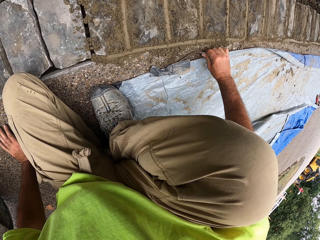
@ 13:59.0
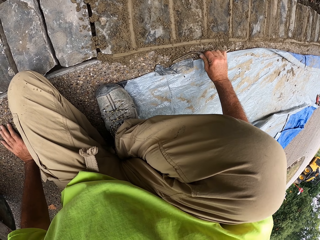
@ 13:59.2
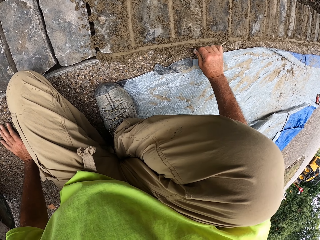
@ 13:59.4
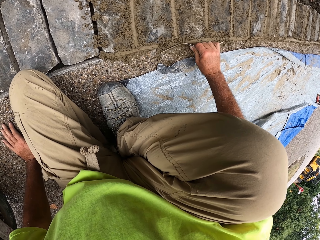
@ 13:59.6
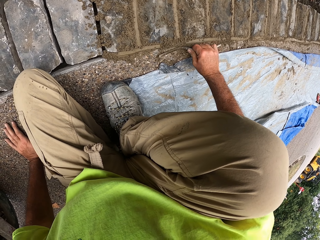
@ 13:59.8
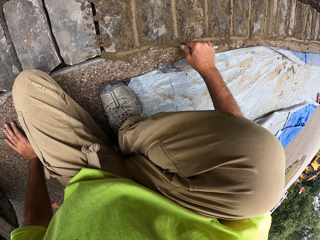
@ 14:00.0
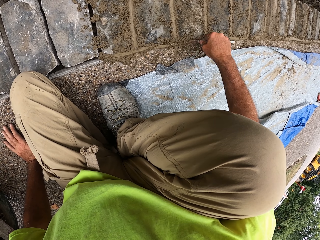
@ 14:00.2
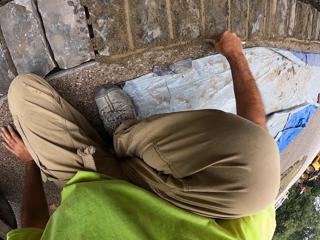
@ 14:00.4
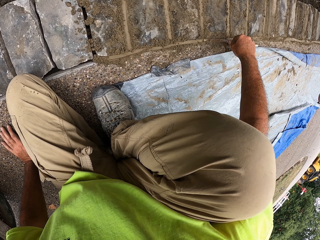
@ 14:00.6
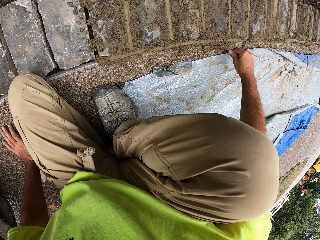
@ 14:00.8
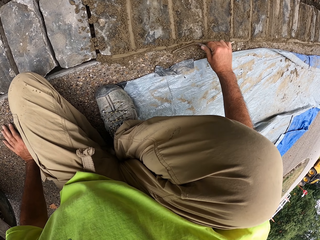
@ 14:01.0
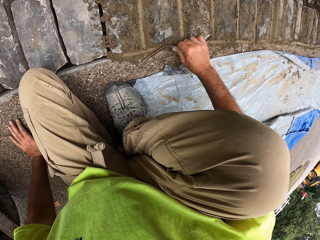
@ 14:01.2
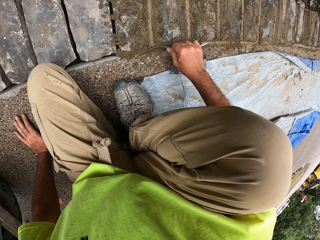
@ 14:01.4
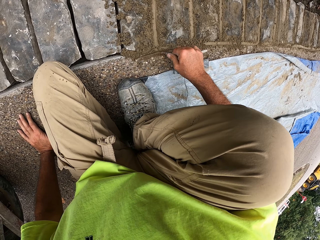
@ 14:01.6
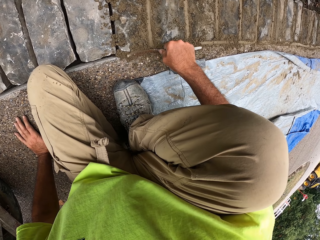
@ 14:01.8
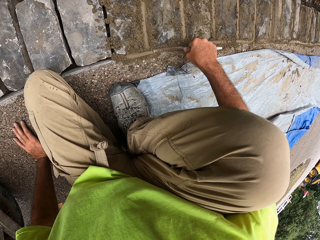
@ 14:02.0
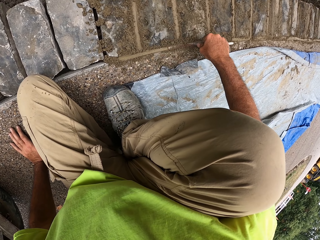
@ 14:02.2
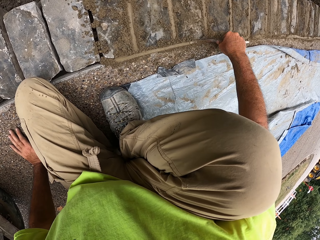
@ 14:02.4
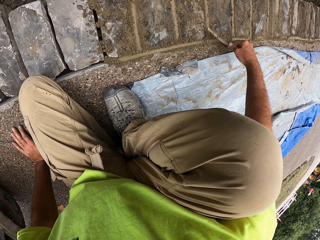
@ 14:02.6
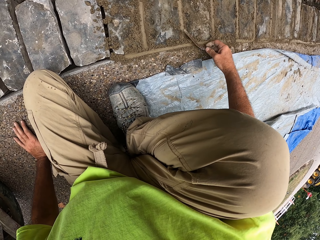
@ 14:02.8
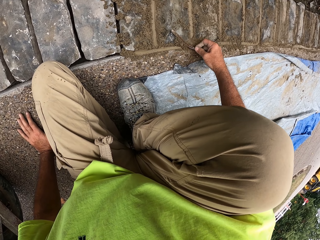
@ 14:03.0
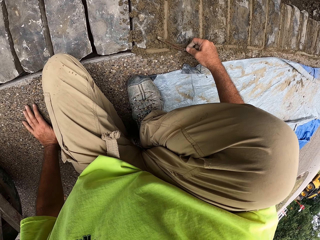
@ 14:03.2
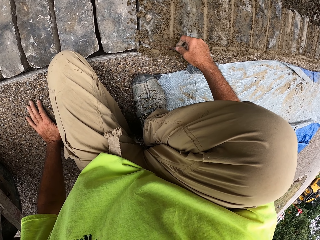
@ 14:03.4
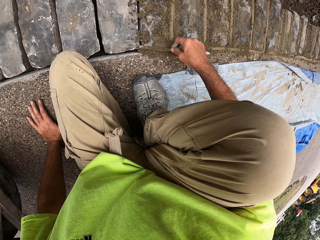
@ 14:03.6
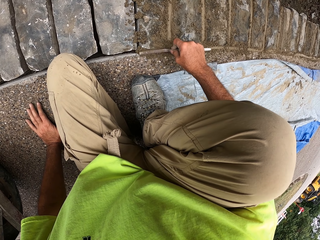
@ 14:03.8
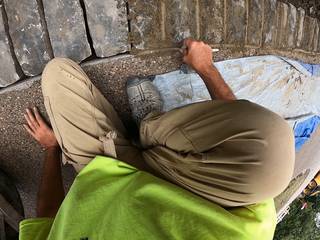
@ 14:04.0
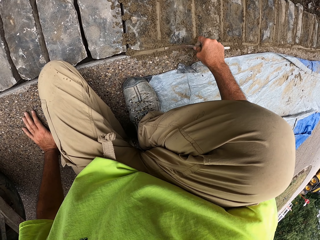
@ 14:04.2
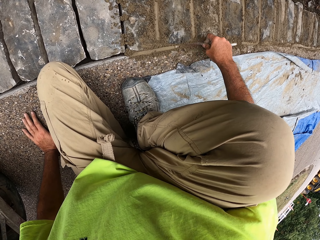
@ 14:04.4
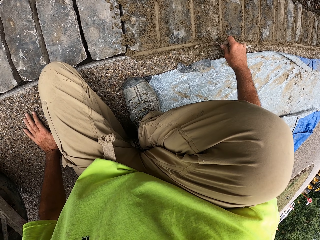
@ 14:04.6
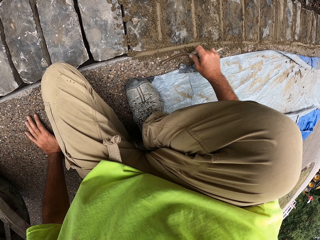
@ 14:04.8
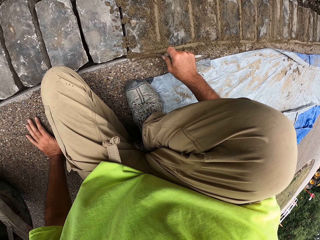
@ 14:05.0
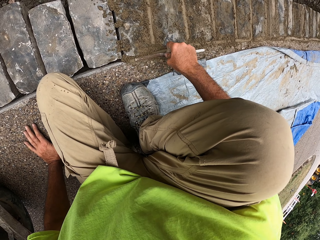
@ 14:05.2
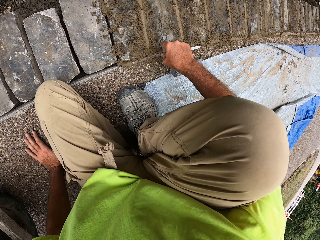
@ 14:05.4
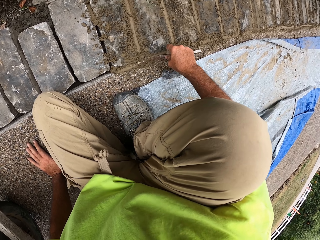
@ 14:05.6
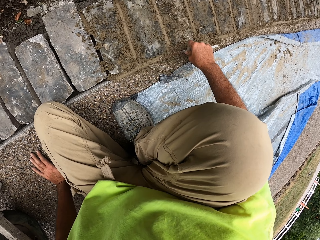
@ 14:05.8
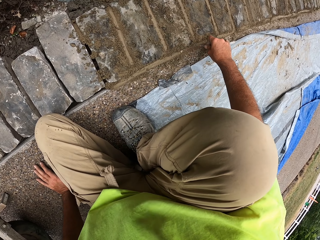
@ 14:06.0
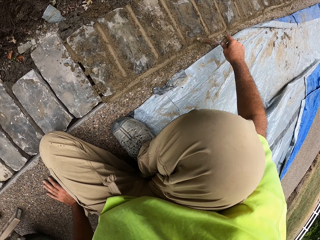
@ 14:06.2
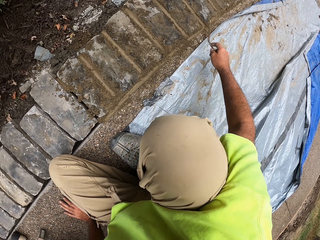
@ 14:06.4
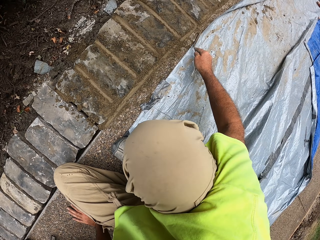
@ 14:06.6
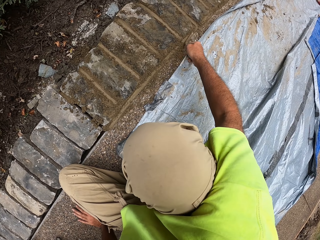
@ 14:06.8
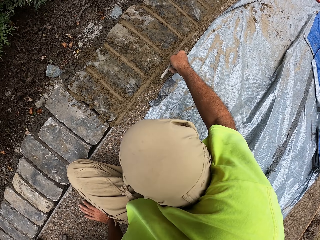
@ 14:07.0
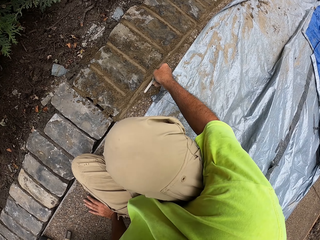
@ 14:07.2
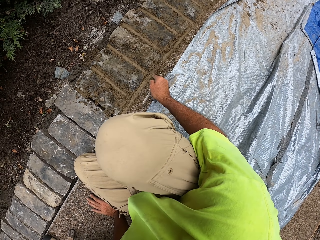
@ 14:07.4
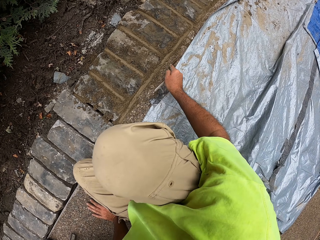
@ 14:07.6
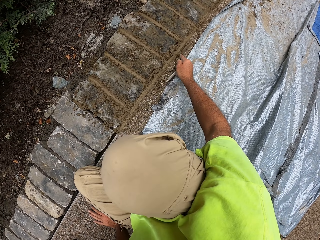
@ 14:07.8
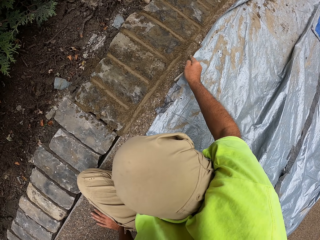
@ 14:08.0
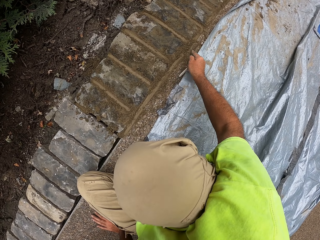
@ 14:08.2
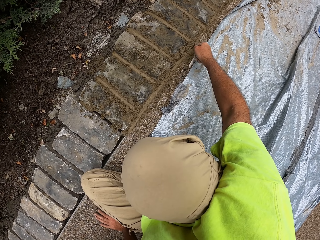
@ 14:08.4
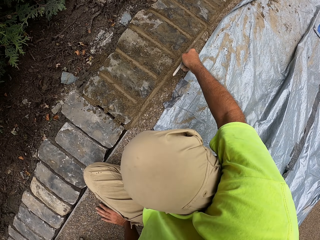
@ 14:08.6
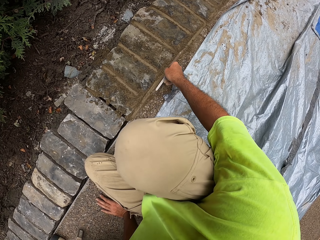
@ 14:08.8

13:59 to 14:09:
The camera wearer presses the concrete with a trowel.

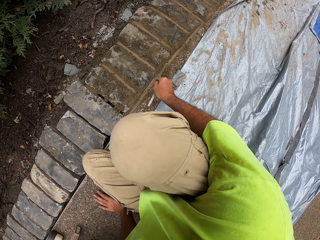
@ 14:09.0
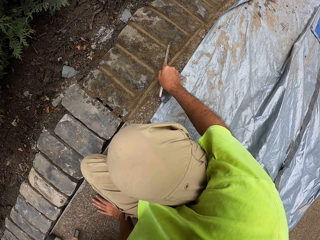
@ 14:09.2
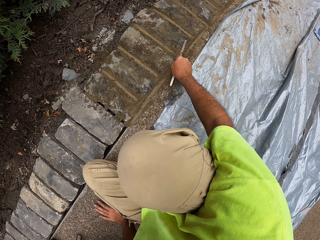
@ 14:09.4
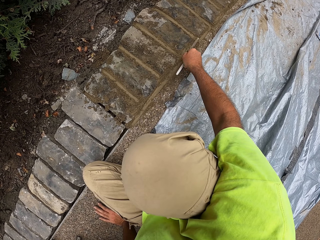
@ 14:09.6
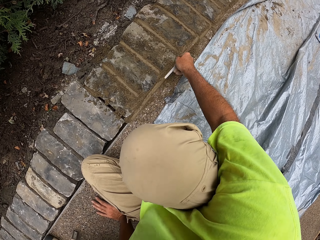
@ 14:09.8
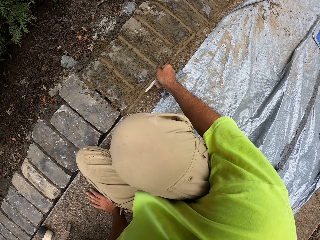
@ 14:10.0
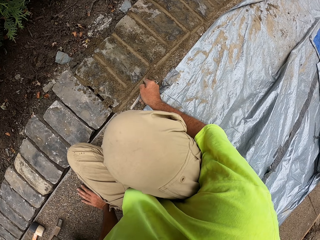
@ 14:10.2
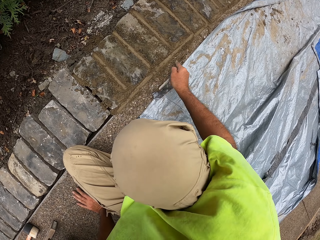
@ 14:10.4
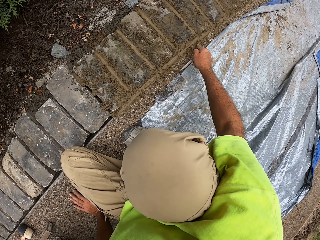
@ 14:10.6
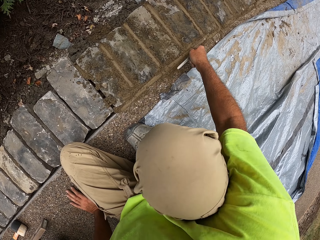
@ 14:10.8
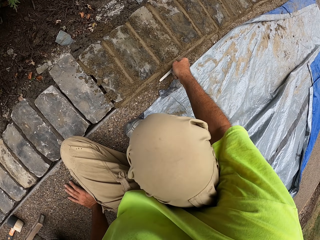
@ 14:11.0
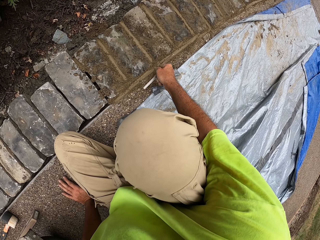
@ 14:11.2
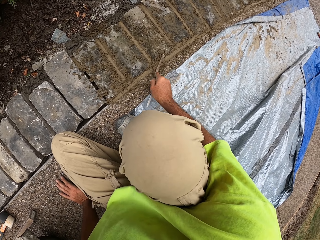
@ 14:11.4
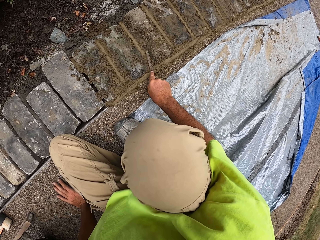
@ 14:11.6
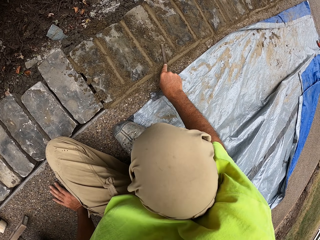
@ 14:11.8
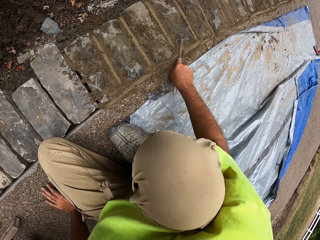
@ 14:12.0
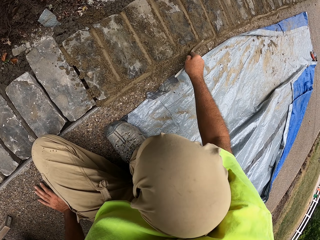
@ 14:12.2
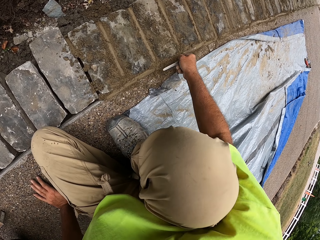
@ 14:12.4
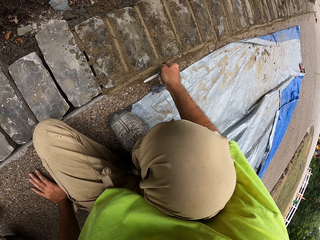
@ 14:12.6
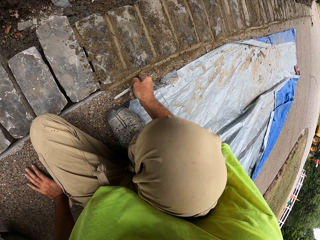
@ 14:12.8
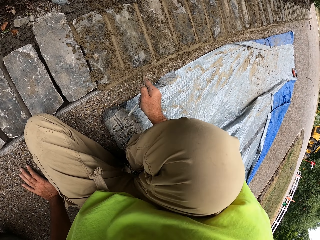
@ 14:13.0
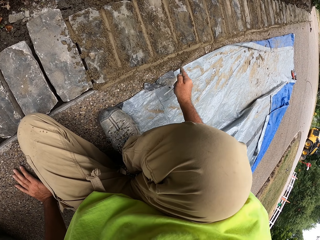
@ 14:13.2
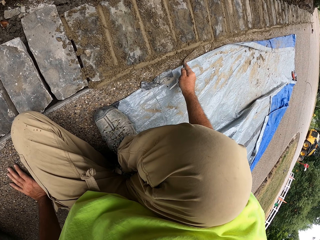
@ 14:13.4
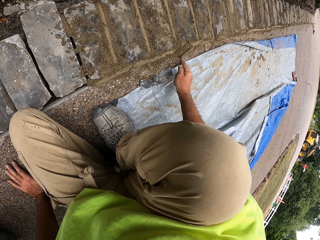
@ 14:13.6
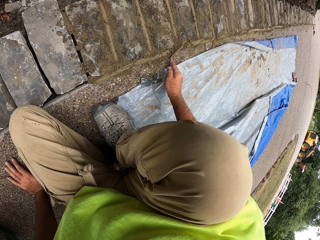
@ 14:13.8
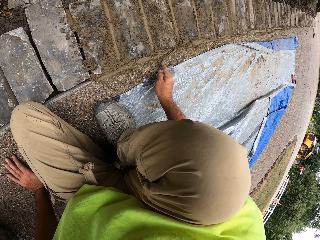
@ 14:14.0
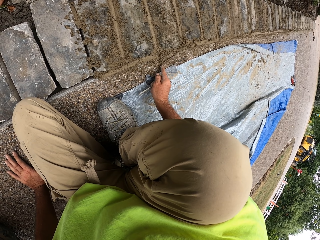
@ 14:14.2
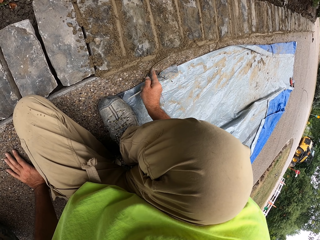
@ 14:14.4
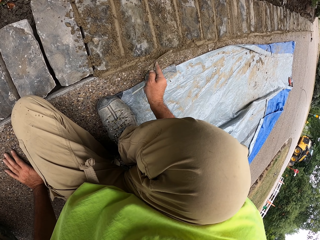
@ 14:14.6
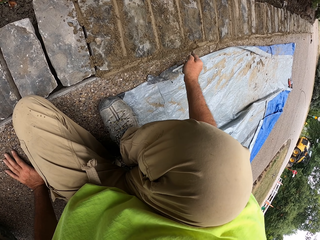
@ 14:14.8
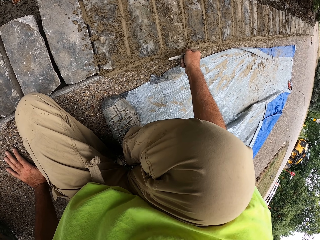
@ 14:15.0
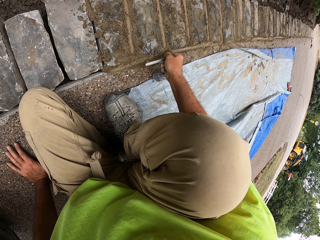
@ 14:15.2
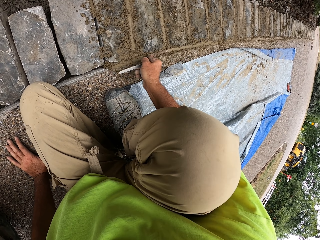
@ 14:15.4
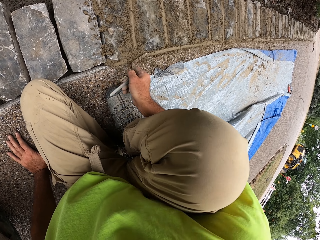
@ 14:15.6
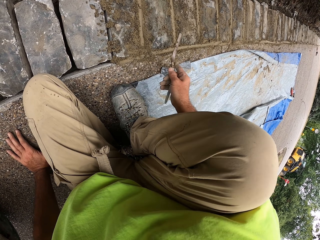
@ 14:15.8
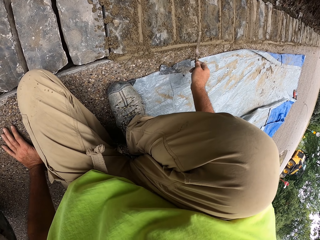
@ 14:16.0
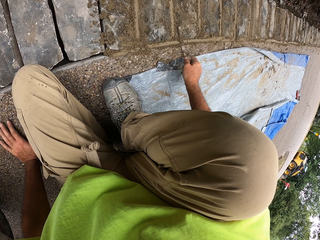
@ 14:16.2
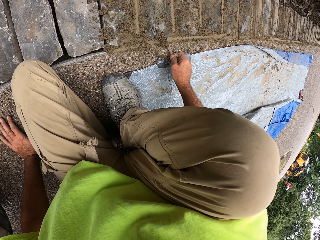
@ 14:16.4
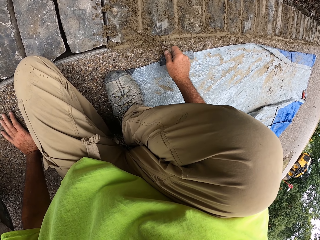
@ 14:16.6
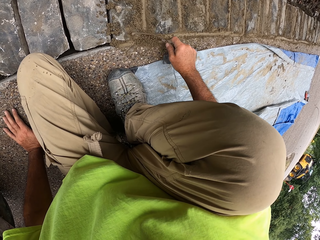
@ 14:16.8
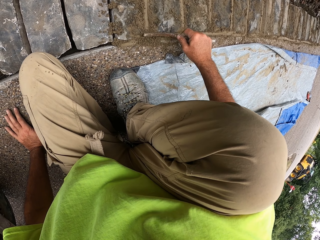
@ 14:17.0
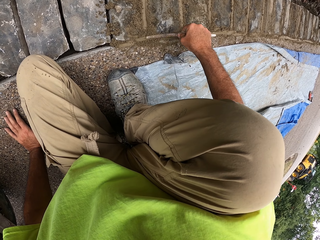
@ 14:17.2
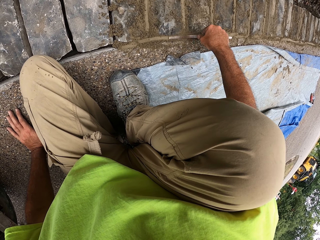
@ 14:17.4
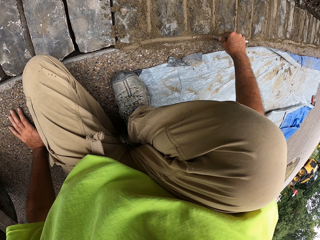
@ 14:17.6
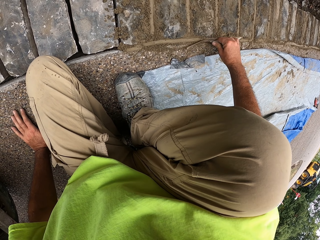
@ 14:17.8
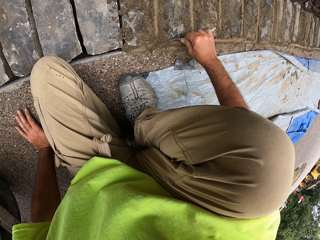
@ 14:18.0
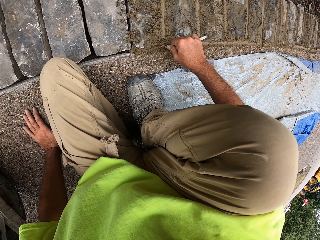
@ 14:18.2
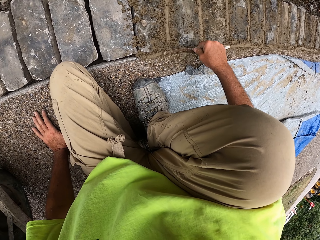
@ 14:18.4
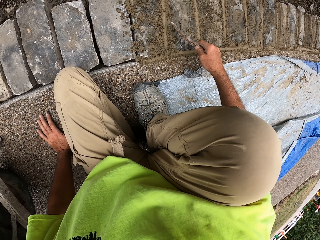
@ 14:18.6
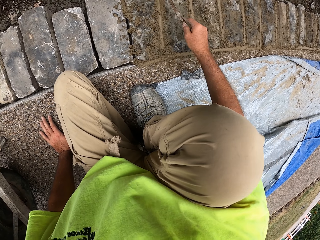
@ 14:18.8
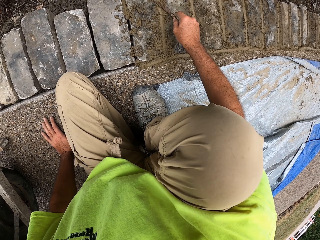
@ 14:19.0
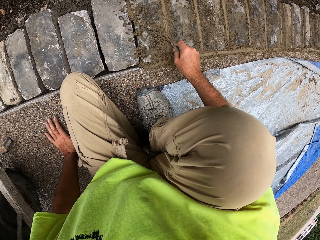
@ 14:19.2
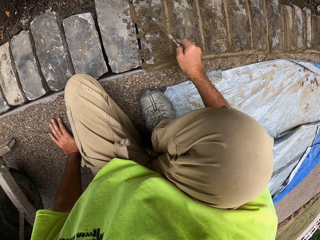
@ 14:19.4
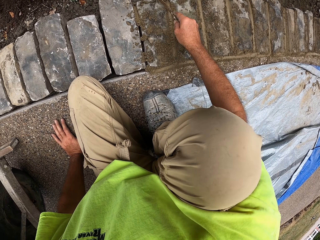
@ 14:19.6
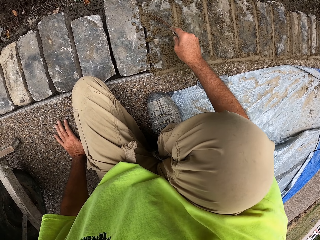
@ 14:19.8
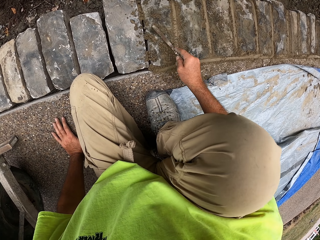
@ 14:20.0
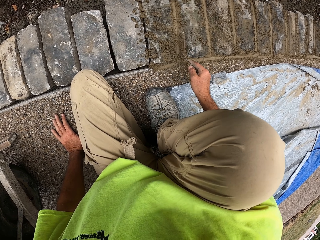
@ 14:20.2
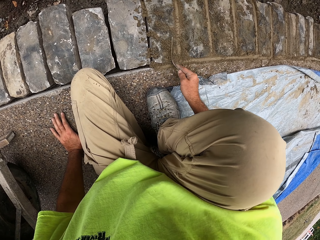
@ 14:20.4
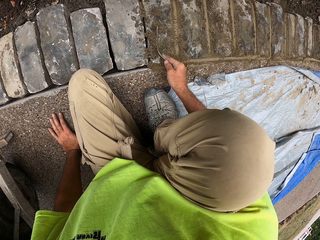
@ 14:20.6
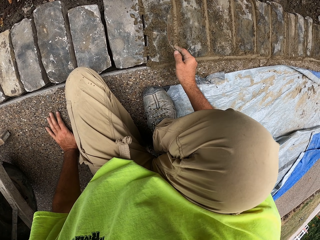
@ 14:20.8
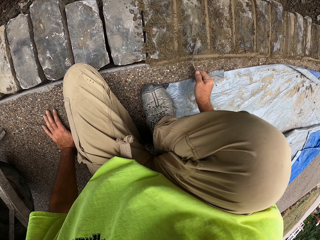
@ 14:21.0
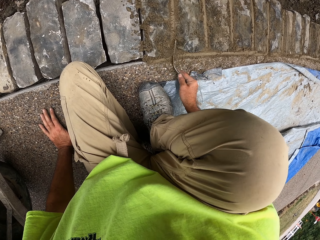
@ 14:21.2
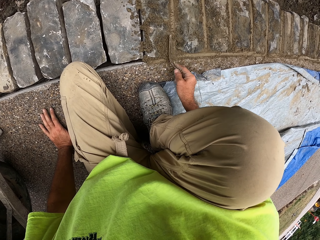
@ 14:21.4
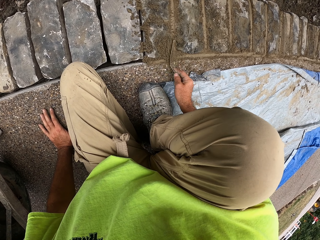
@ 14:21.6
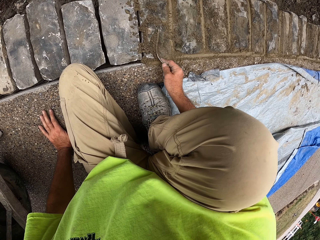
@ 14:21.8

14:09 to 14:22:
The camera wearer presses the concrete with a trowel. They push the concrete in the spaces with the trowel.
